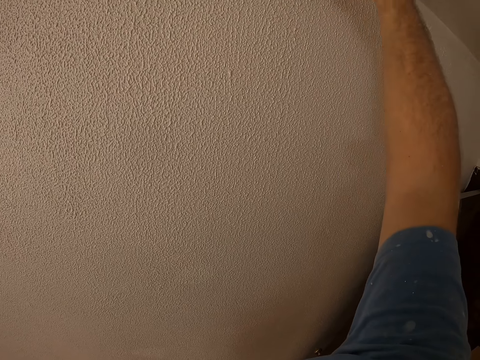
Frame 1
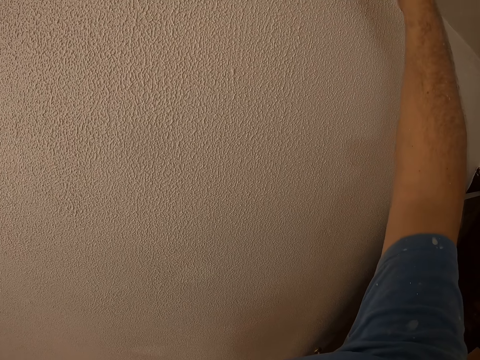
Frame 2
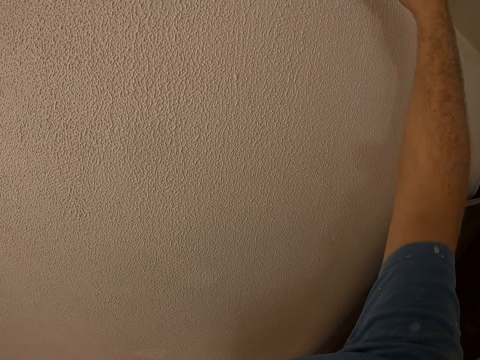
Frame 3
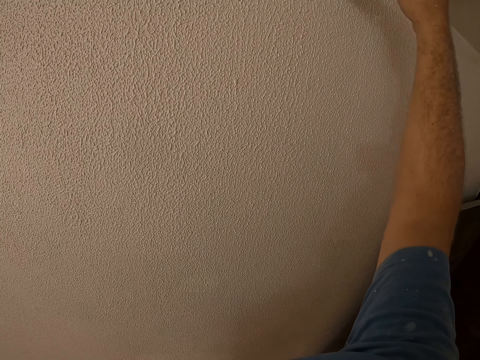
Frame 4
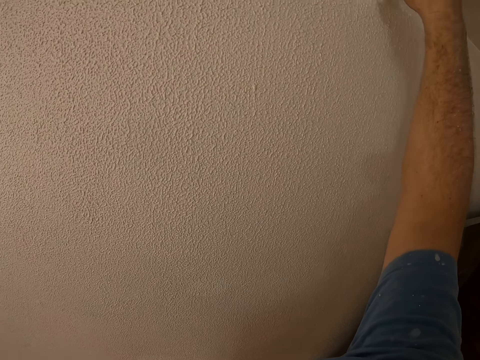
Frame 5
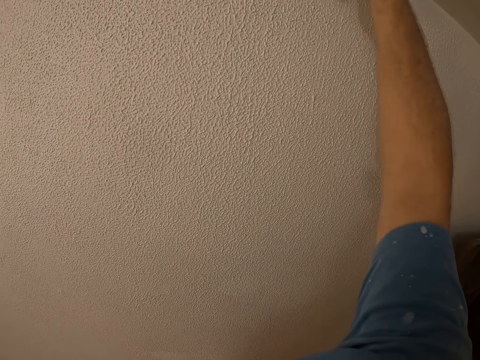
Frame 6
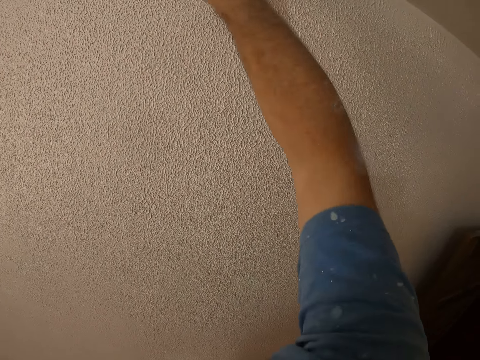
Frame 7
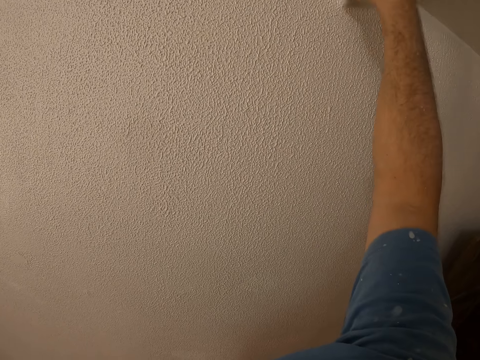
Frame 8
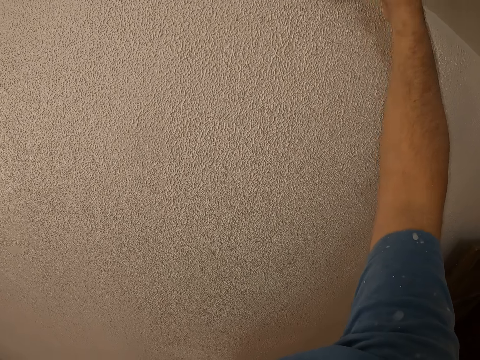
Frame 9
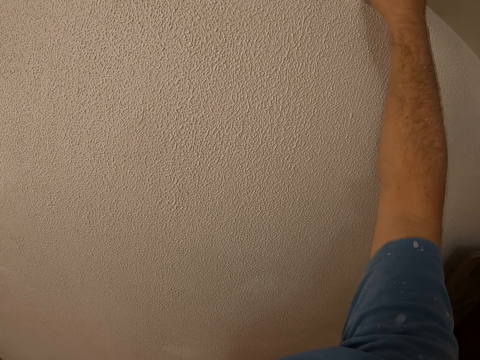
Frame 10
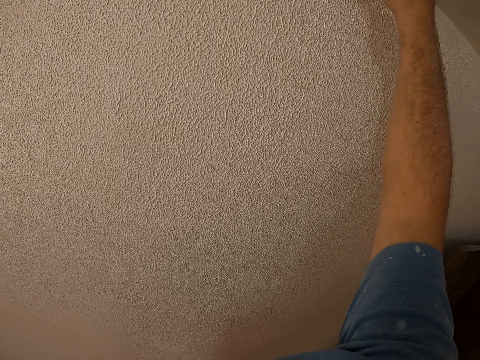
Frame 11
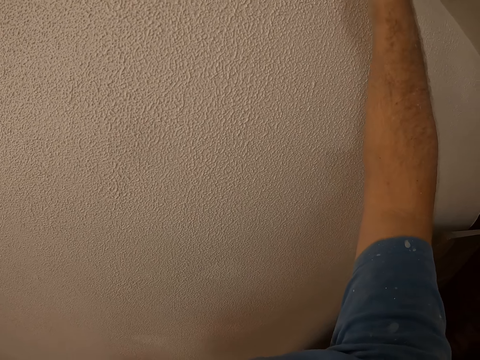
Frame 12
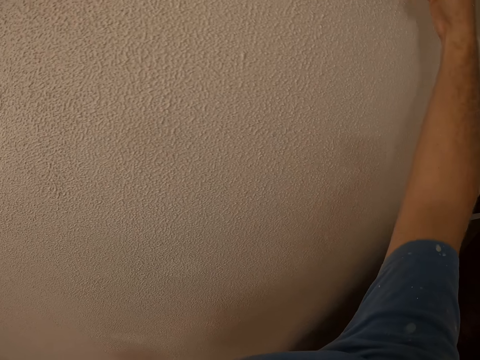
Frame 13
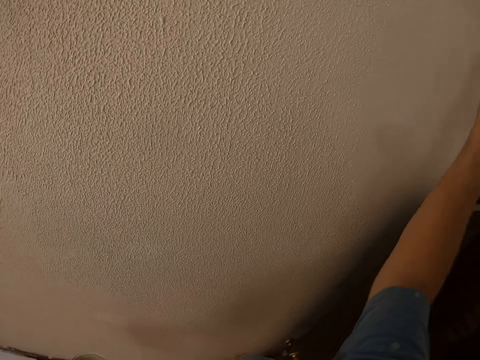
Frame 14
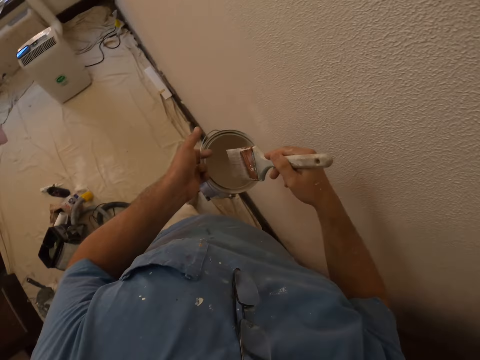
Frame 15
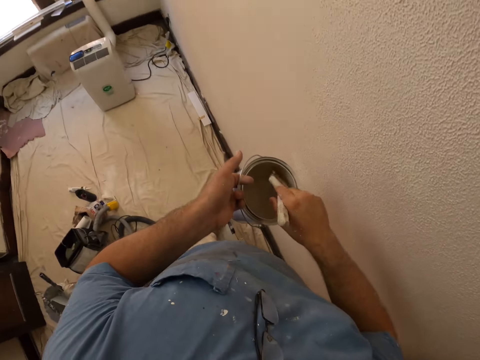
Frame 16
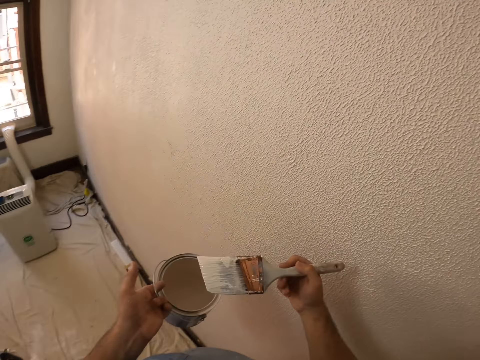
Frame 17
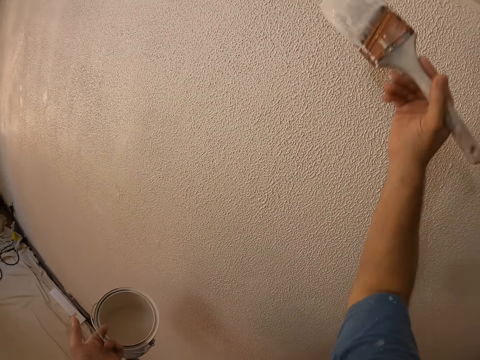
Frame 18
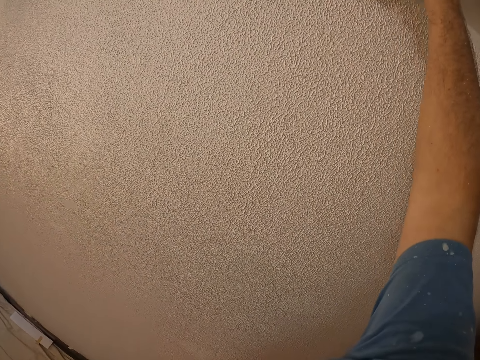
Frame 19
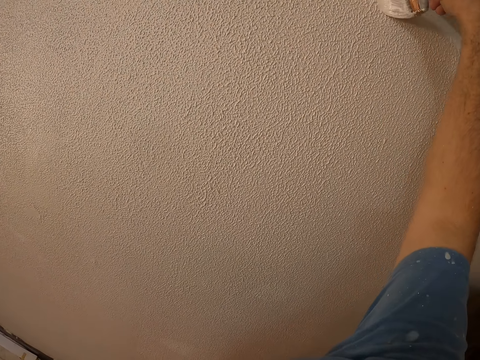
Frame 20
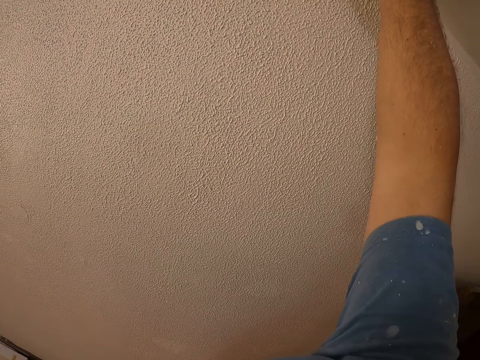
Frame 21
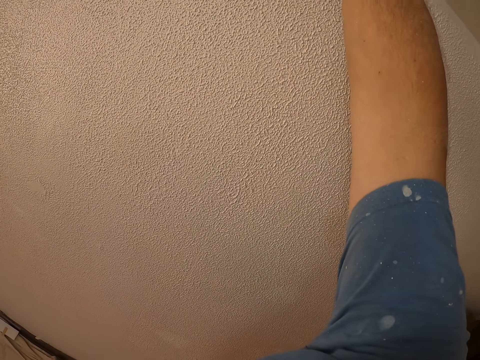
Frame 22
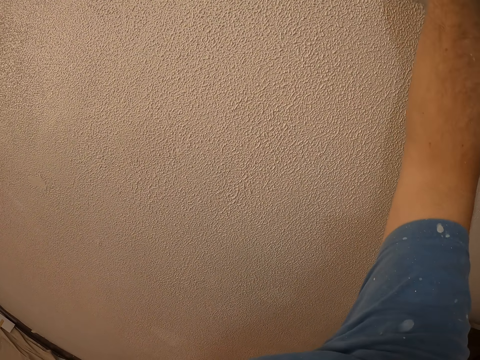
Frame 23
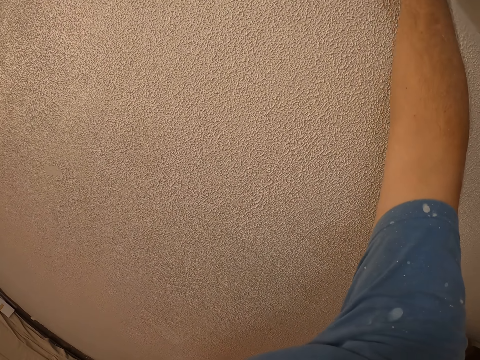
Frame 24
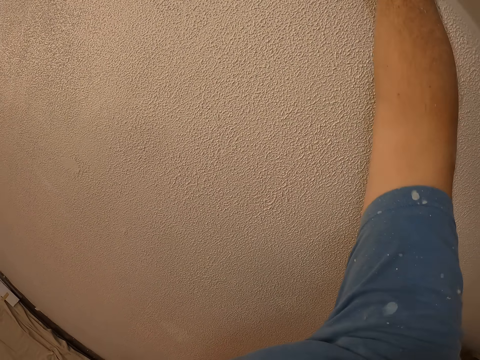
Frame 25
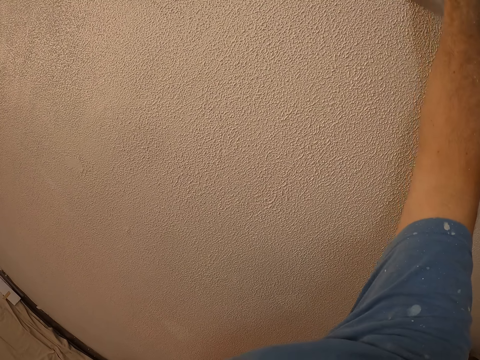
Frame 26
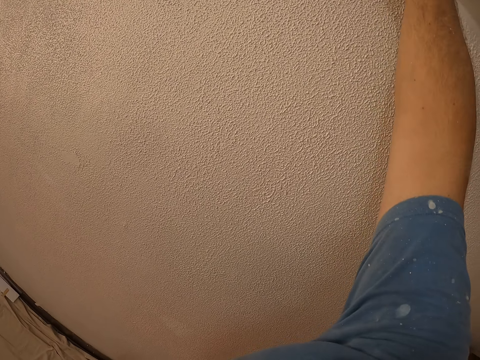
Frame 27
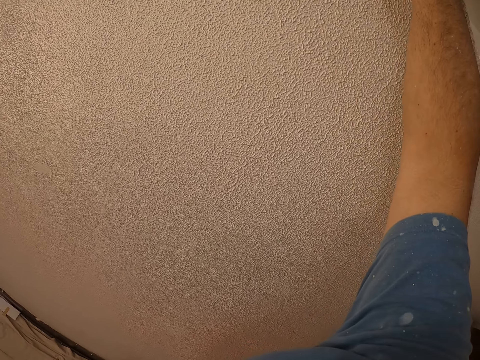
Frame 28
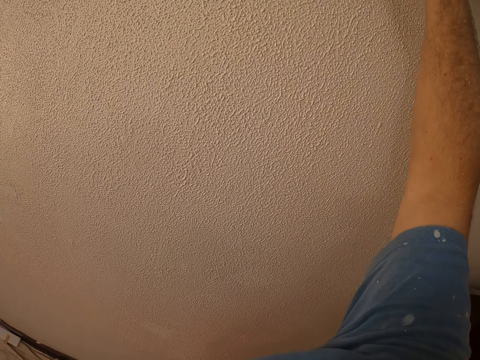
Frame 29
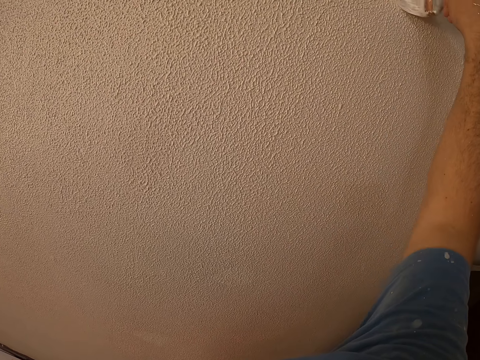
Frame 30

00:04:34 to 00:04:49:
The camera wearer dips the paint brush in the painting can. They paint the wall with the paint brush.

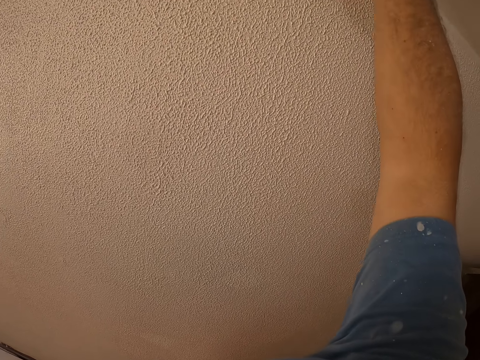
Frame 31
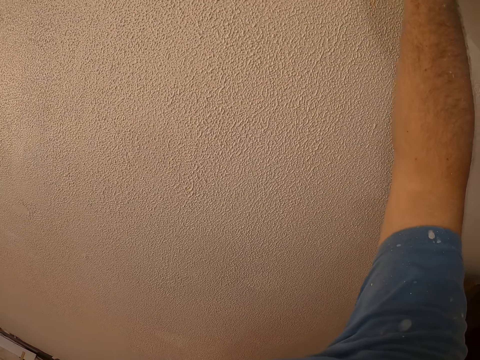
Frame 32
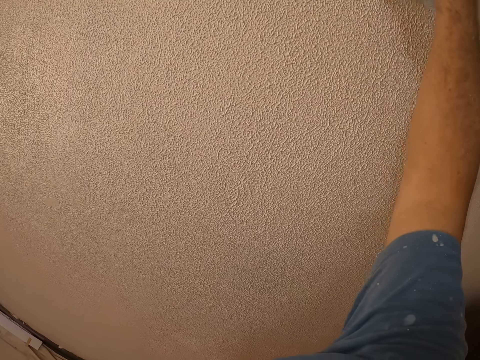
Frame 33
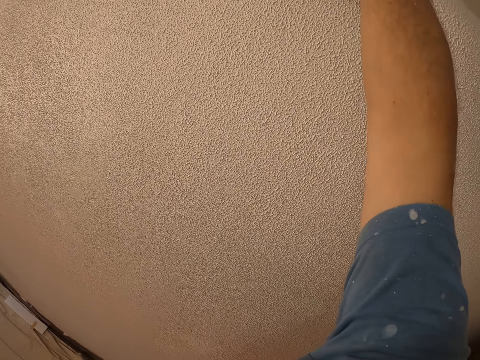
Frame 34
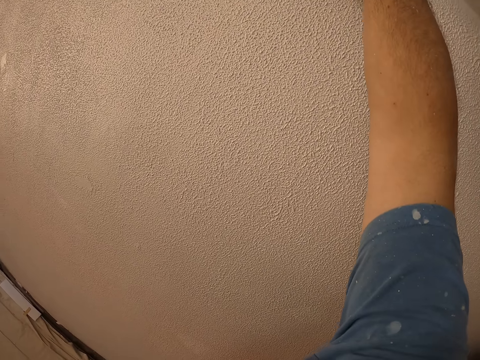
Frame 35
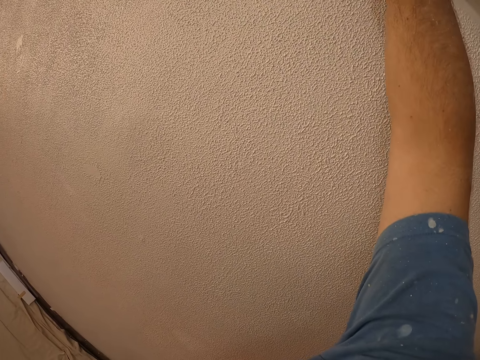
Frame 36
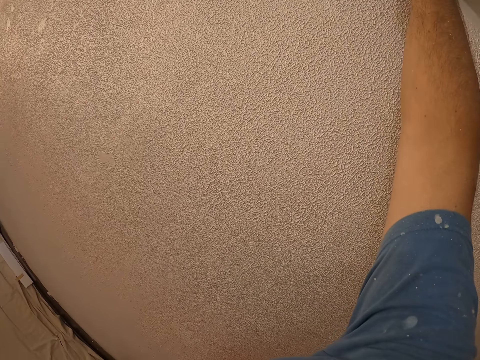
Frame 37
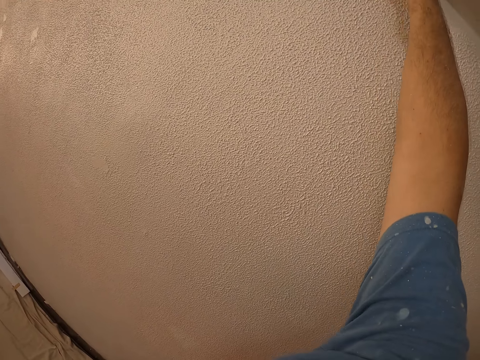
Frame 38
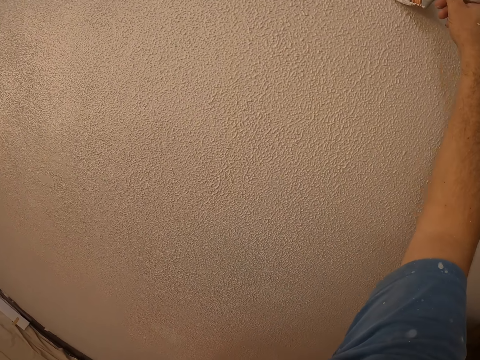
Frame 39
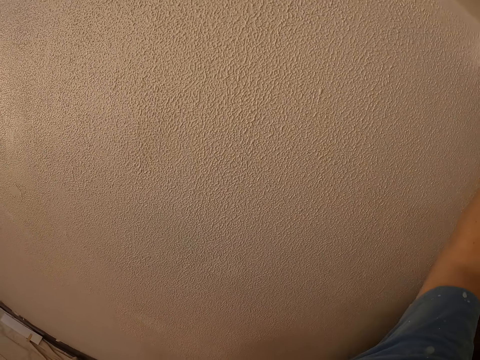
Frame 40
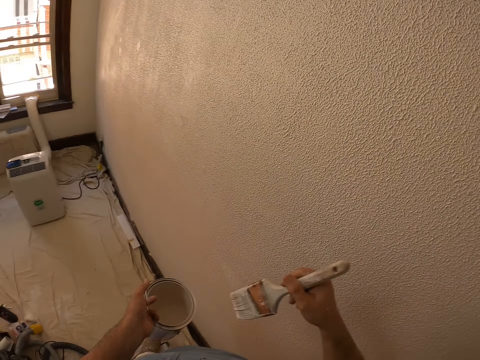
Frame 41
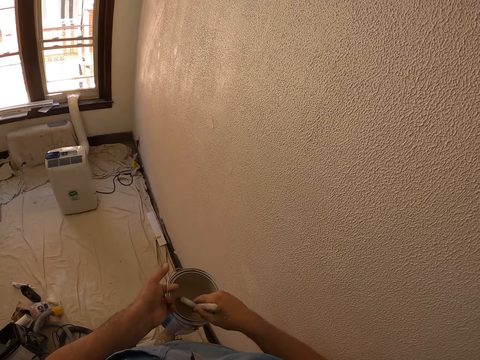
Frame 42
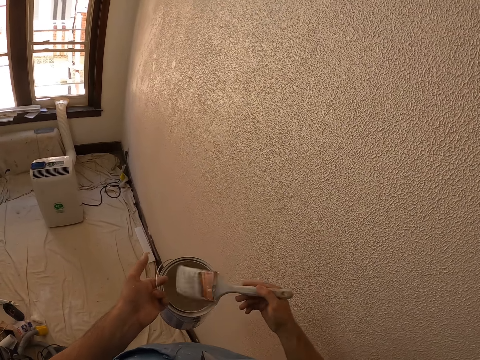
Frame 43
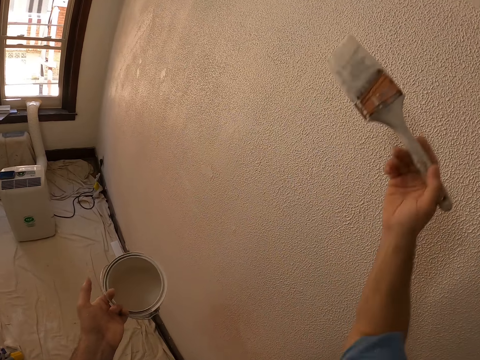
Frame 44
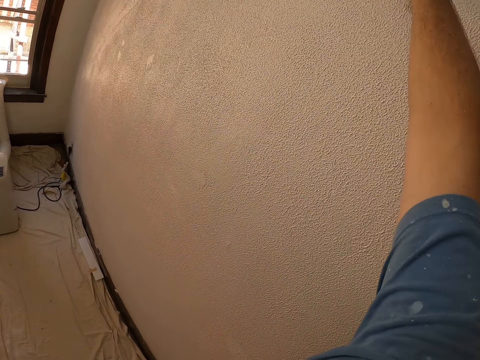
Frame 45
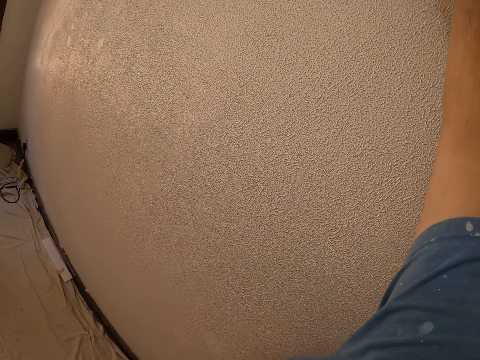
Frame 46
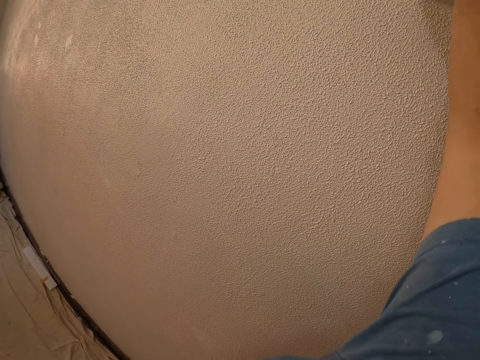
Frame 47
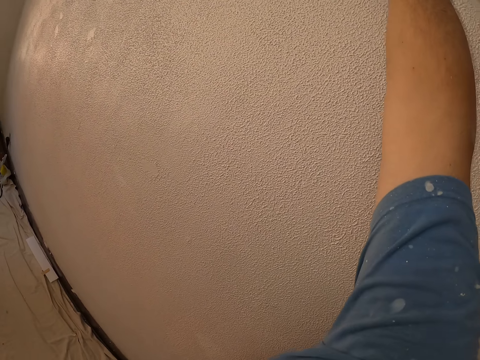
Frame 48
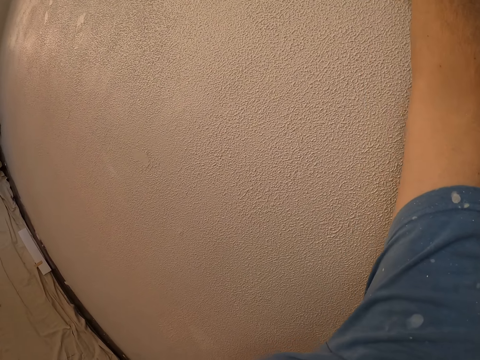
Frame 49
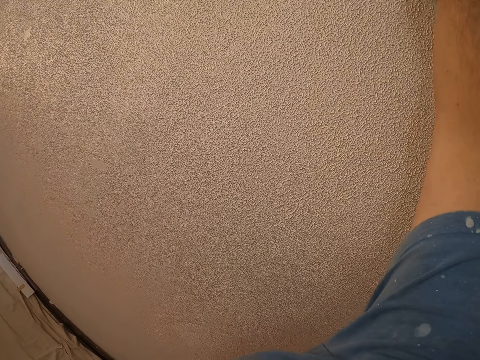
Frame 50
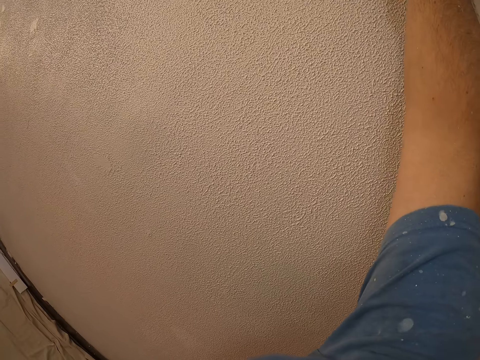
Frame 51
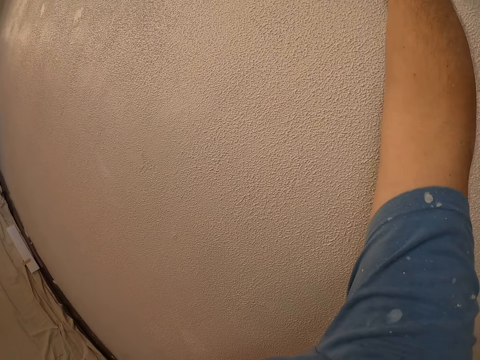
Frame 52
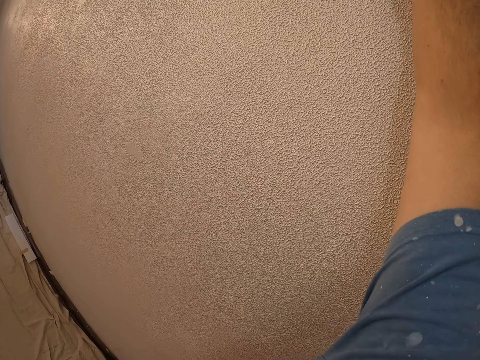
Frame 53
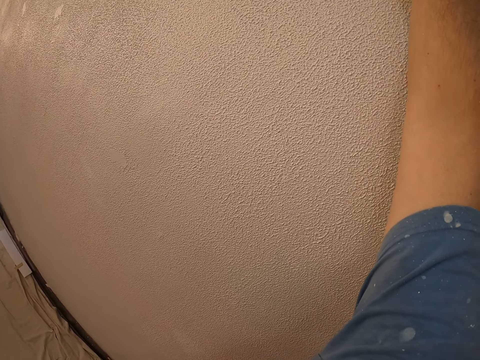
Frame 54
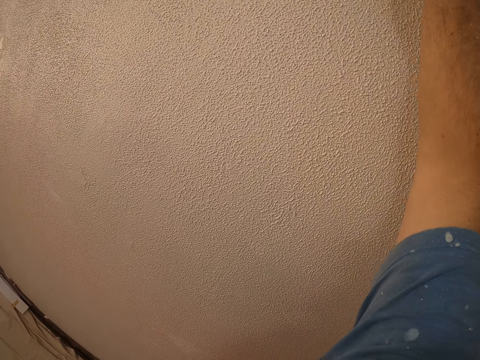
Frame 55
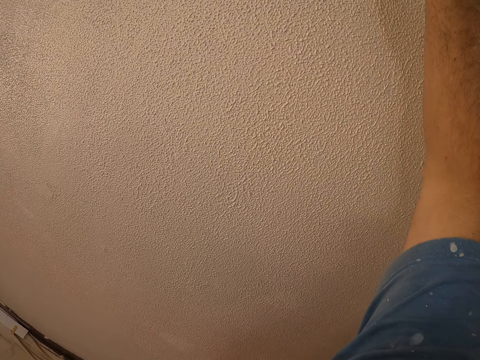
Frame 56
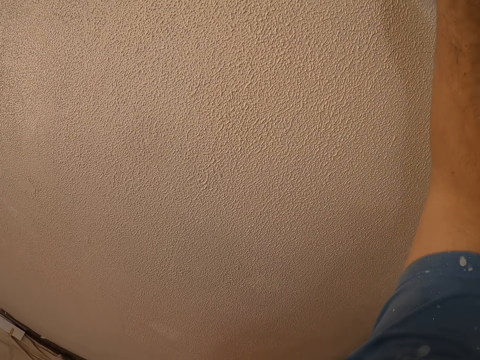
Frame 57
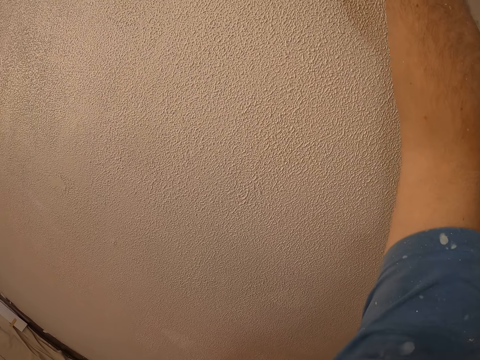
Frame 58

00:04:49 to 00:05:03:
The camera wearer dips the brush into paint. They paint the wall.
